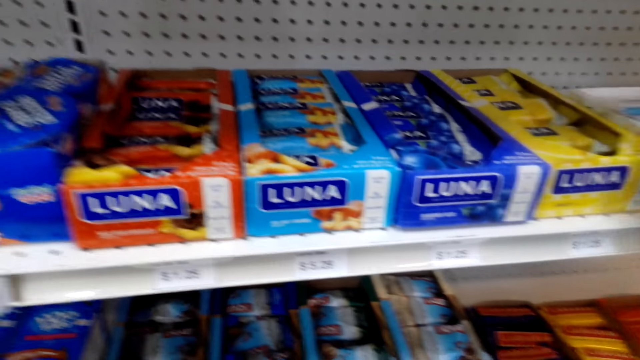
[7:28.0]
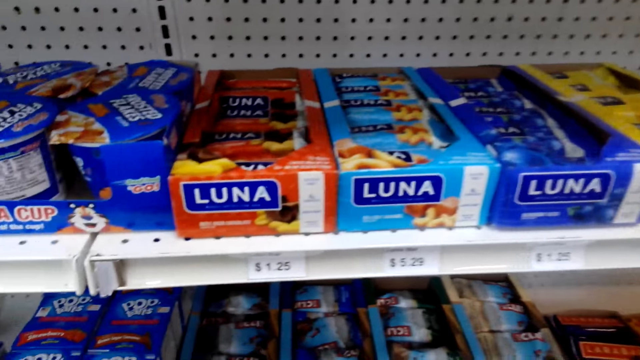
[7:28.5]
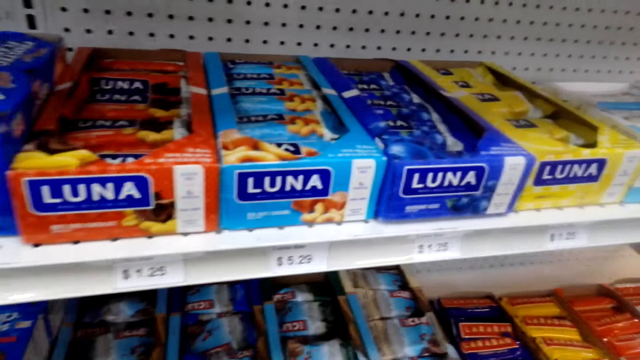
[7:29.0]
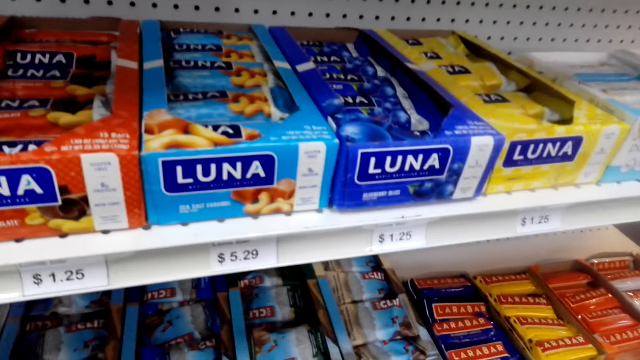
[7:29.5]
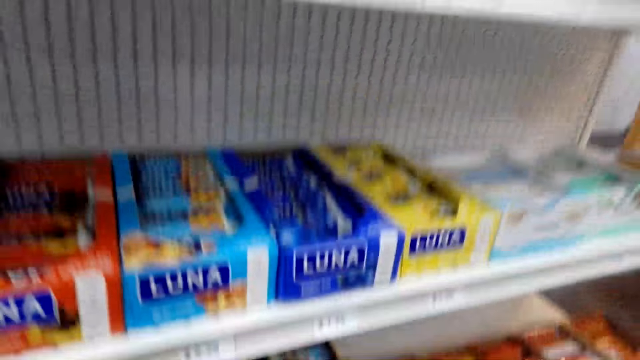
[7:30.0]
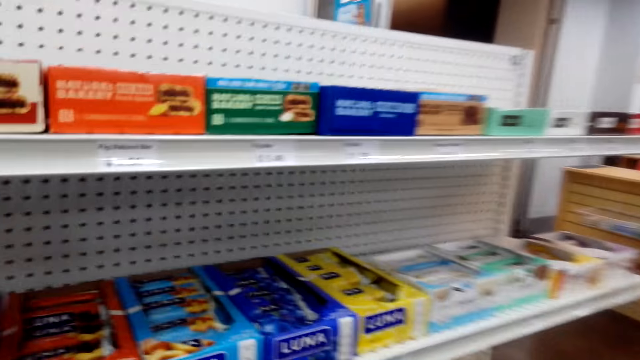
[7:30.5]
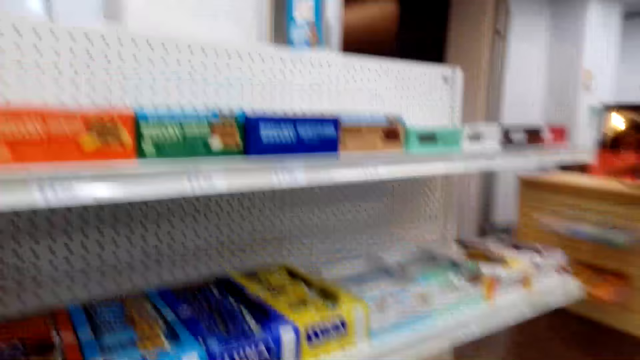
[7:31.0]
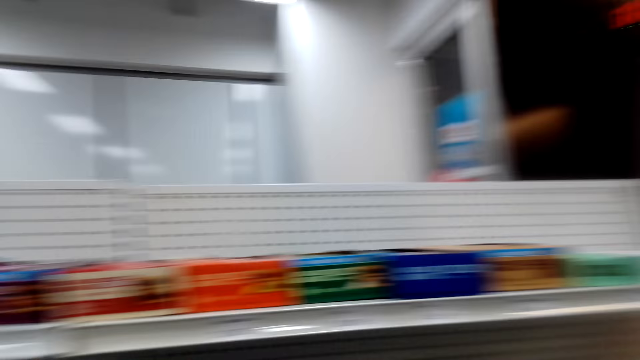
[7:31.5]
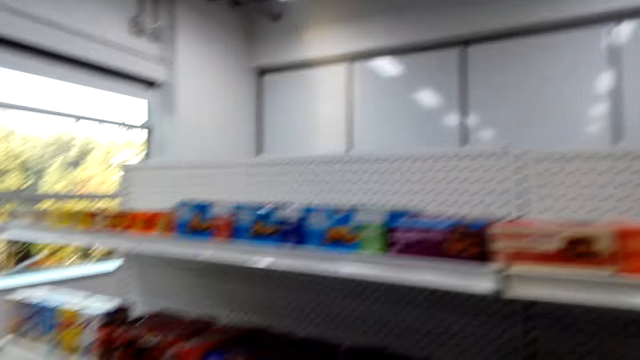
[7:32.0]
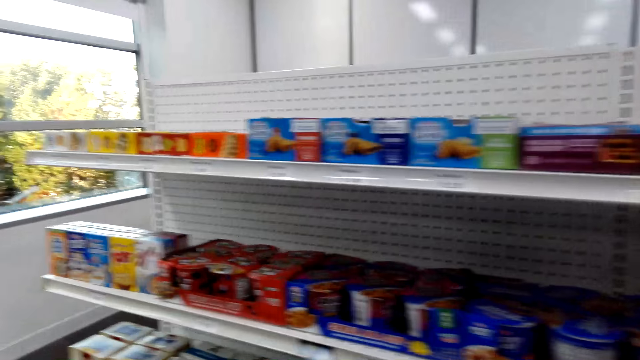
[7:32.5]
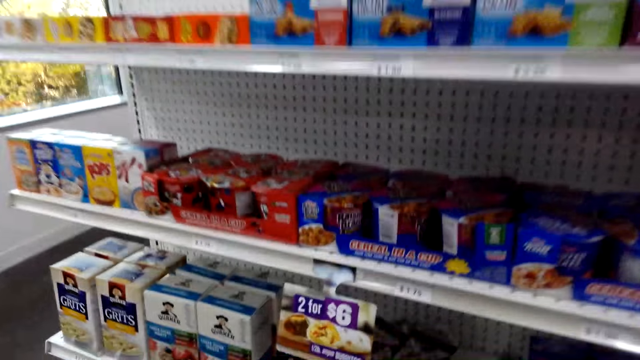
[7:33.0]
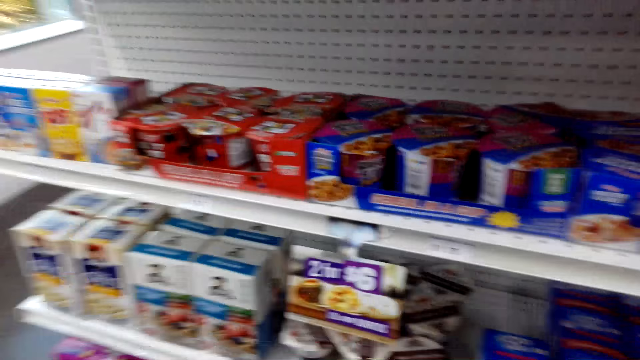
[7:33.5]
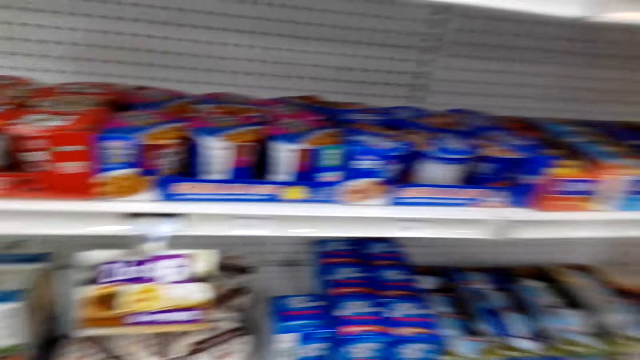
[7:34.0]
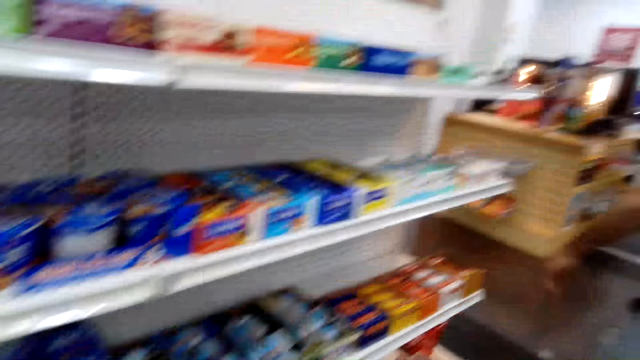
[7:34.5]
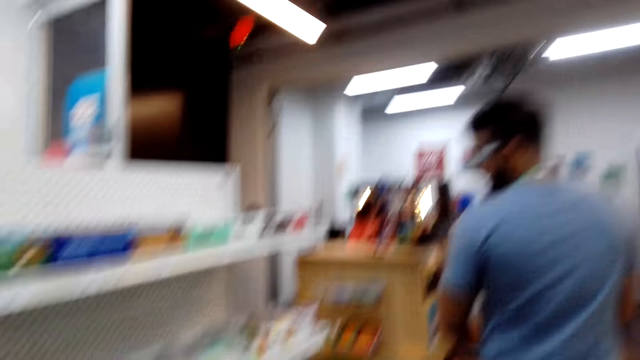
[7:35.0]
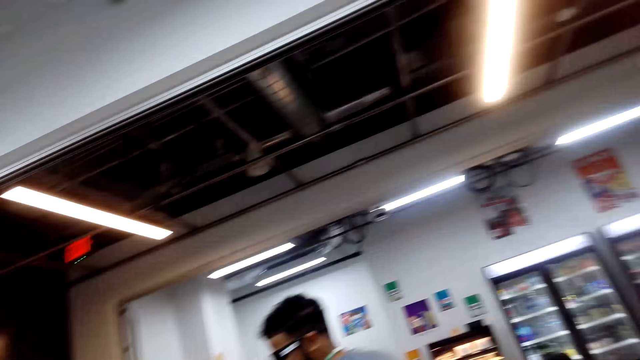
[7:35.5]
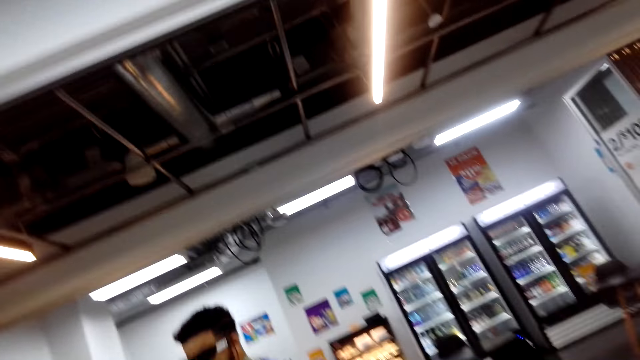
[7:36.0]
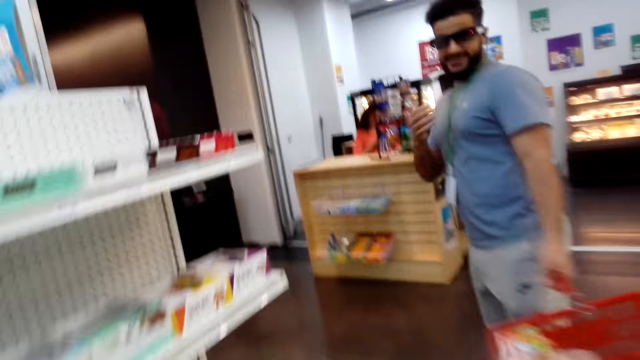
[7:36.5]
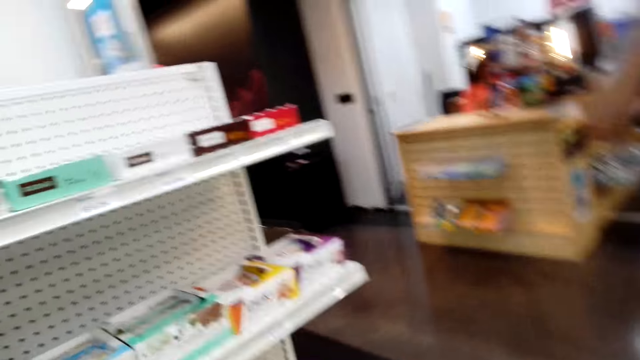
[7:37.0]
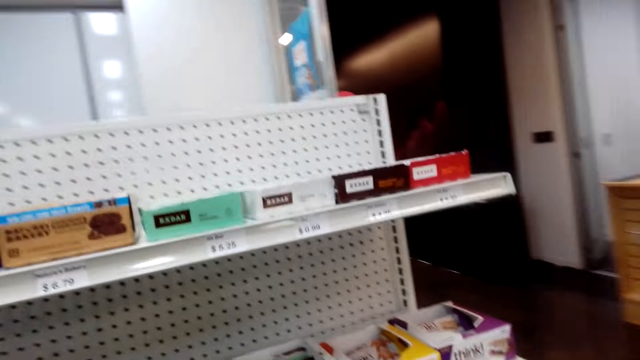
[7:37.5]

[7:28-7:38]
A man converses with the camera wearer. The camera wearer looks around the shelf. They look around the supermarket. They walk around the shop. They move around the shelf. They converse with the man. They look at the man.

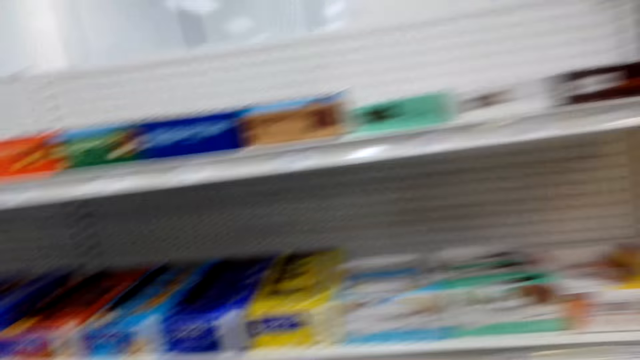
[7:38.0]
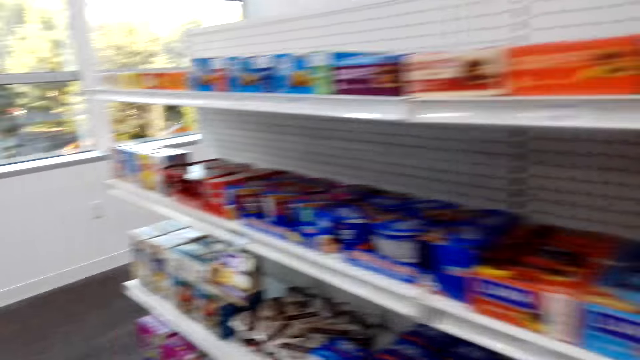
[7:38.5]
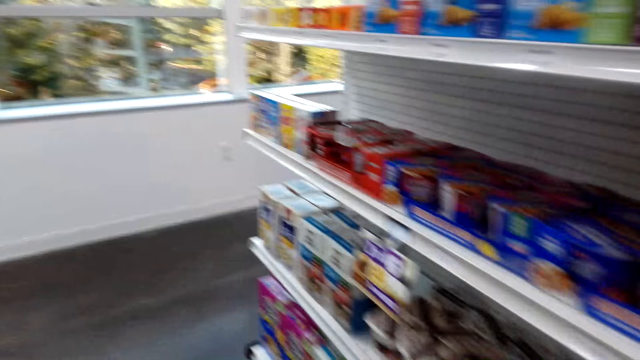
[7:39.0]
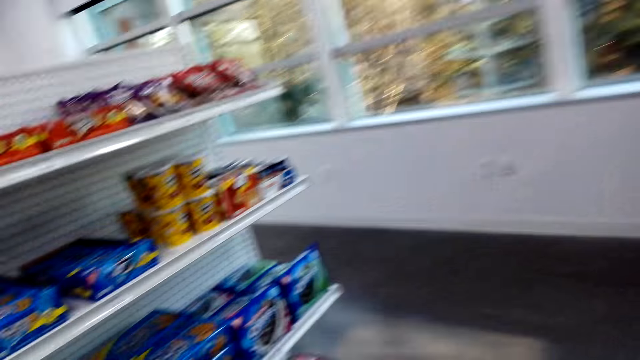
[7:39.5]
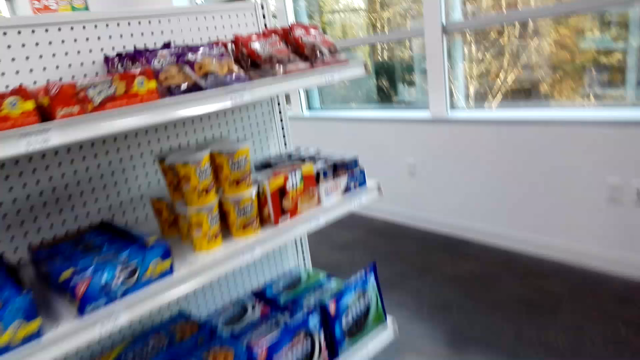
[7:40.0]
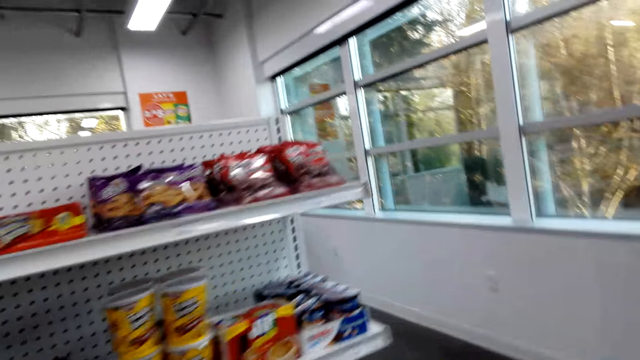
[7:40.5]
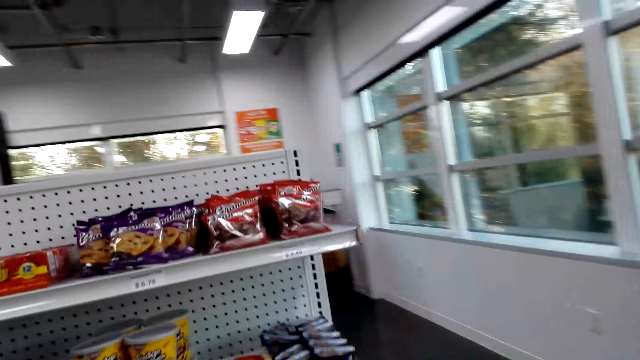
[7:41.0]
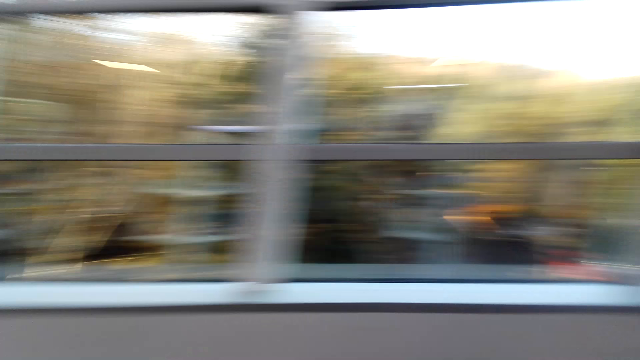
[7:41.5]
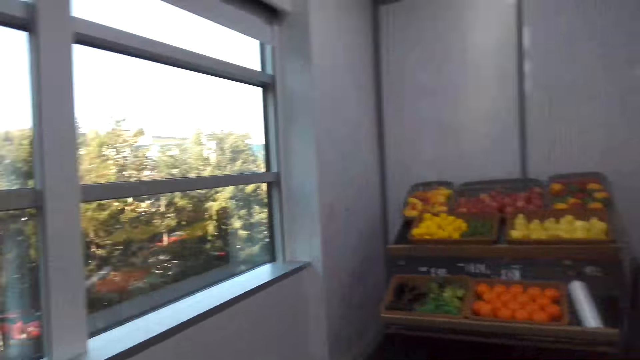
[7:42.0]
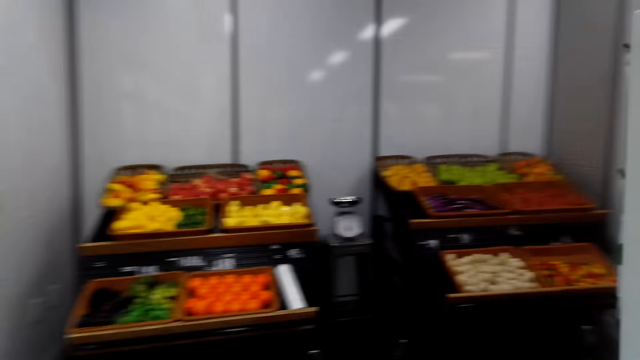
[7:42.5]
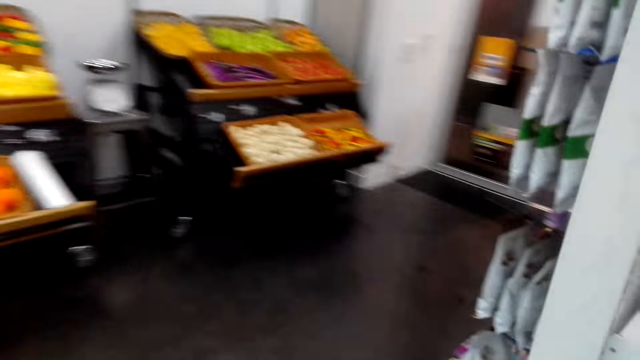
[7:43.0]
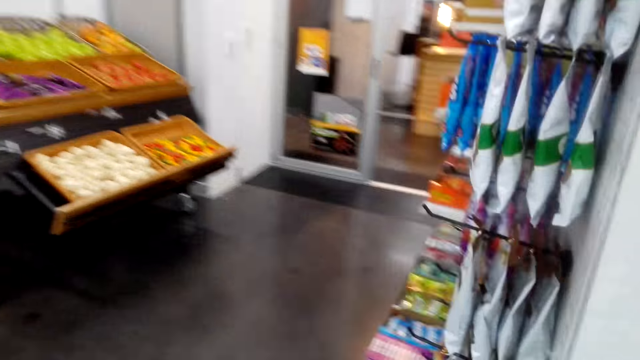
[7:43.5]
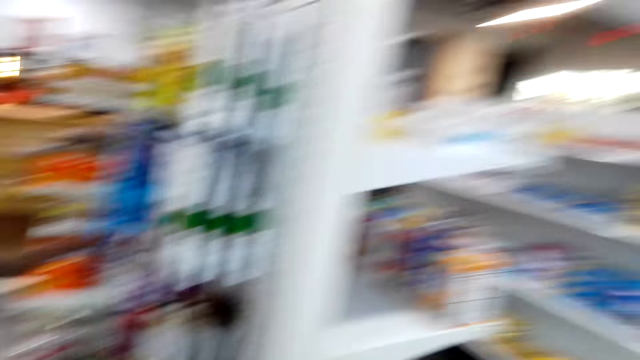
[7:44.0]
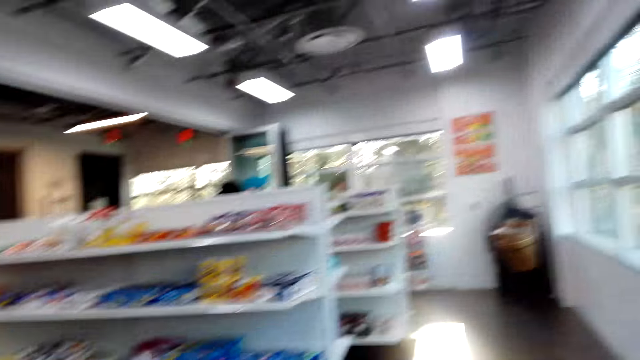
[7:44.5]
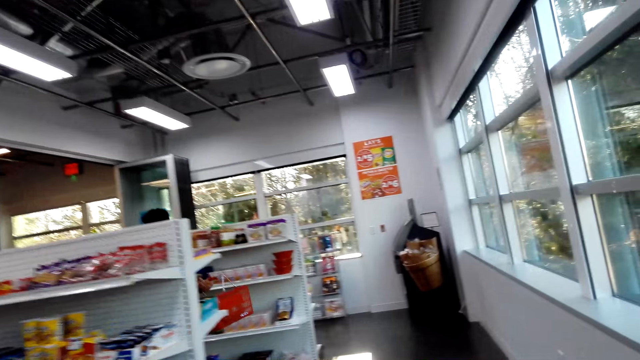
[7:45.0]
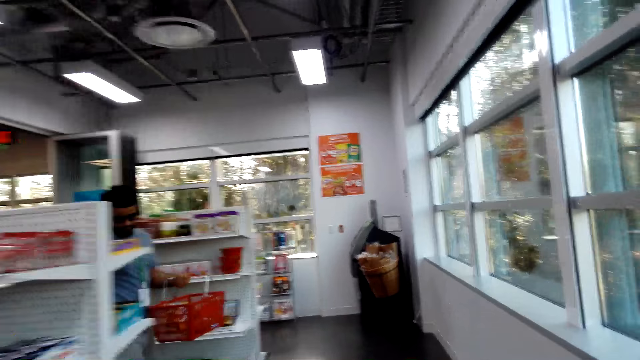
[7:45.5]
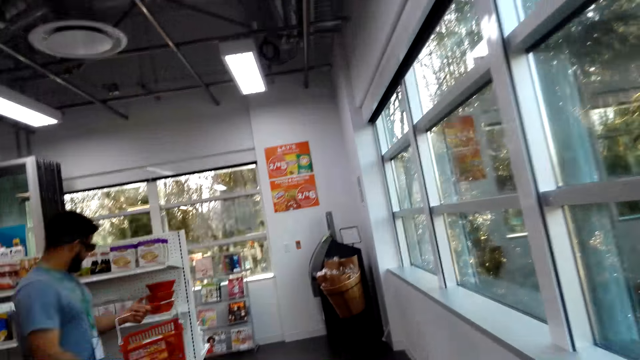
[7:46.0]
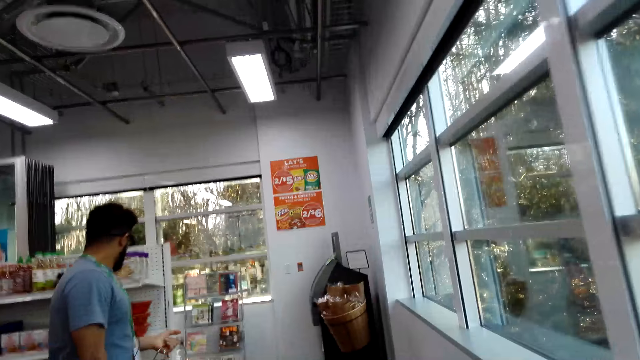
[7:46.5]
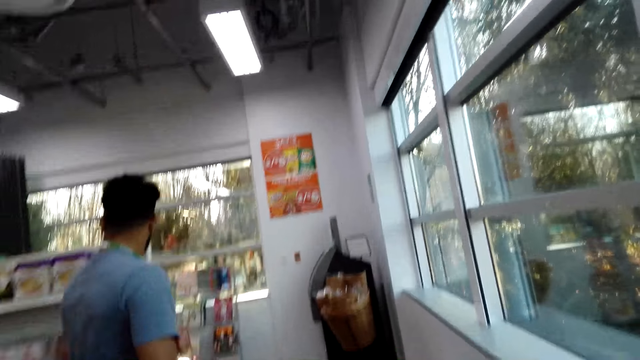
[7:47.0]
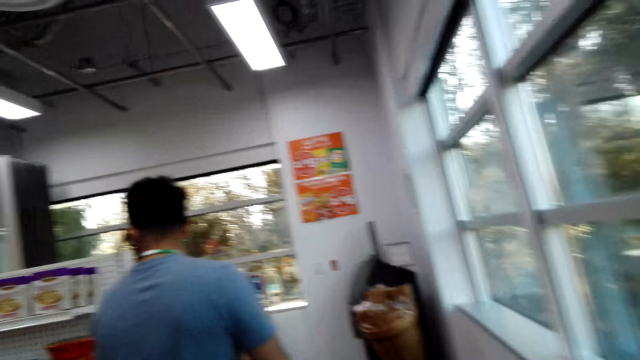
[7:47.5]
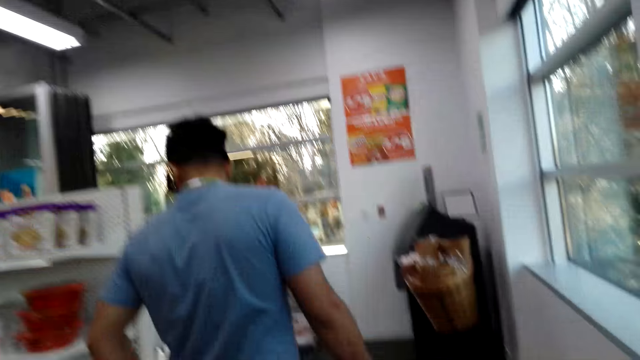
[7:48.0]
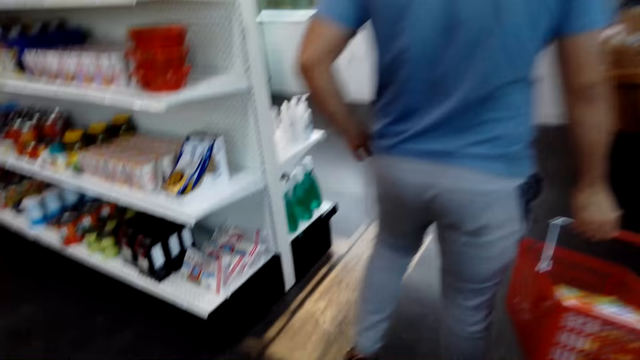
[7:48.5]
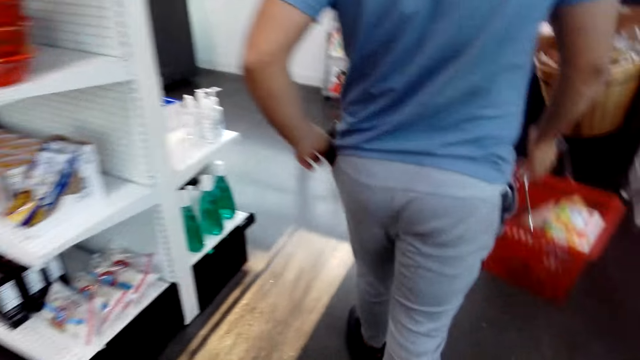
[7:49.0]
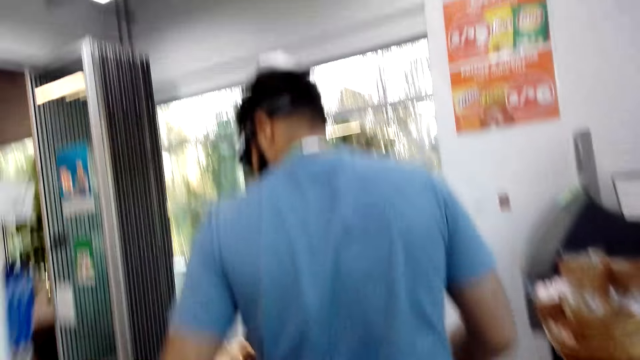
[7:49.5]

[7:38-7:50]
The camera wearer looks around the supermarket. They turn around the shop. They walk around the shop. They turn around the shop. They walk around the shop with a man. They look at the man.
